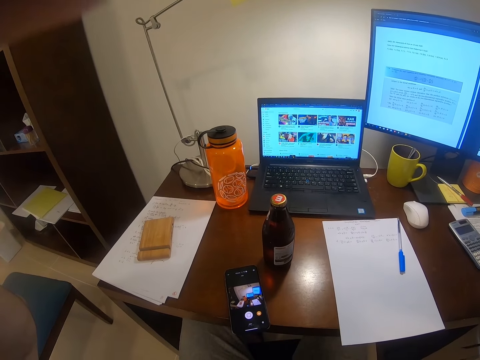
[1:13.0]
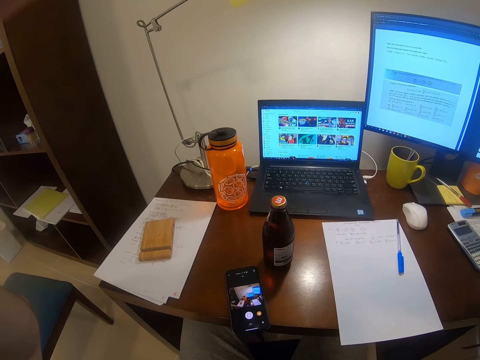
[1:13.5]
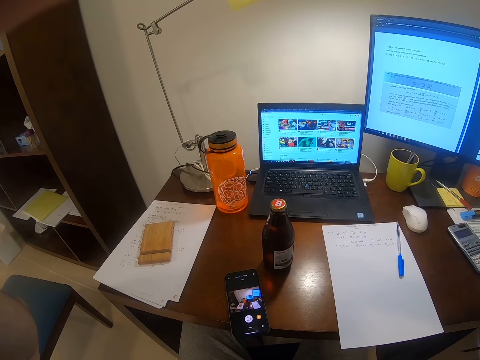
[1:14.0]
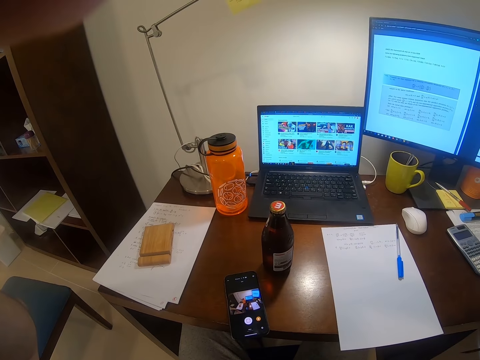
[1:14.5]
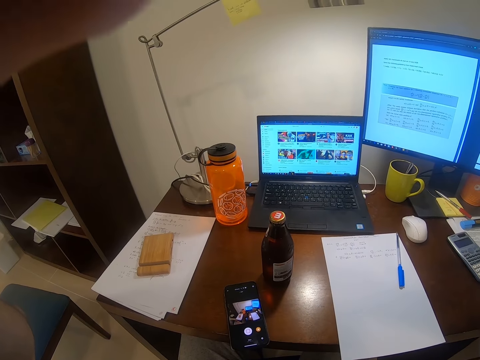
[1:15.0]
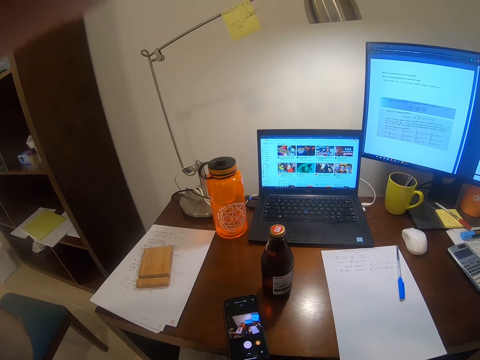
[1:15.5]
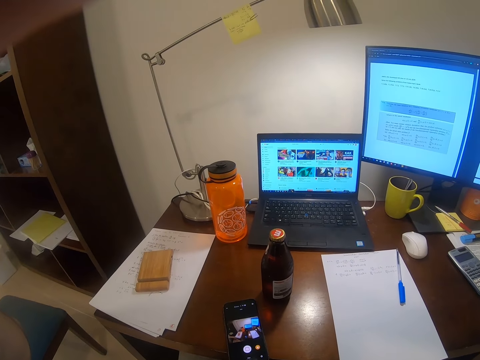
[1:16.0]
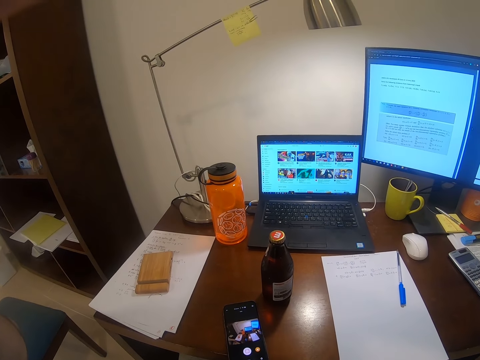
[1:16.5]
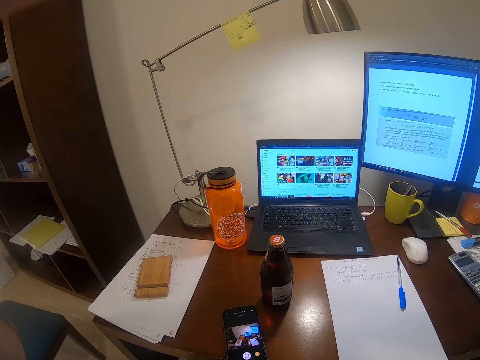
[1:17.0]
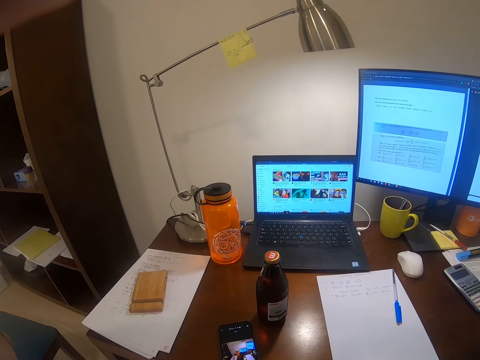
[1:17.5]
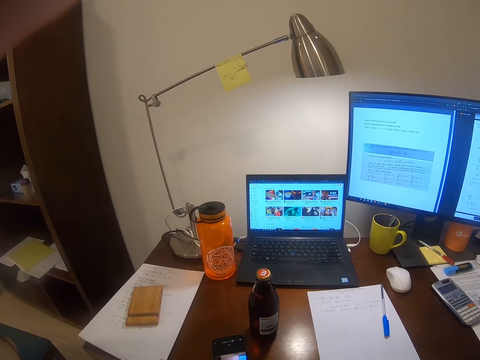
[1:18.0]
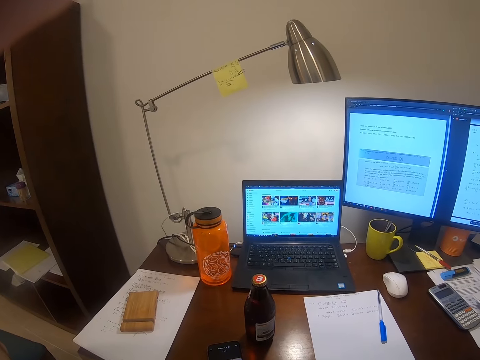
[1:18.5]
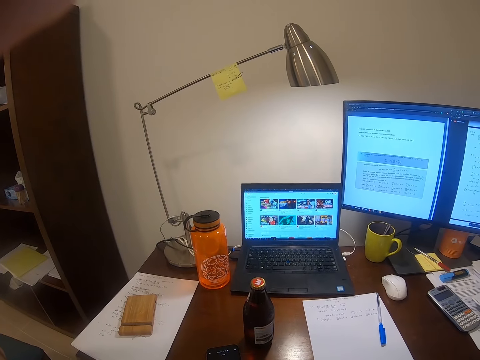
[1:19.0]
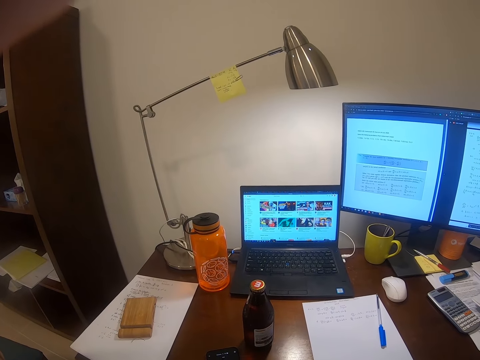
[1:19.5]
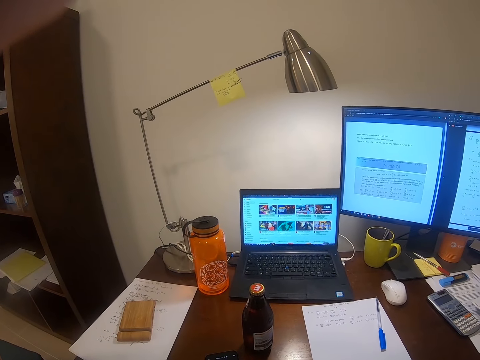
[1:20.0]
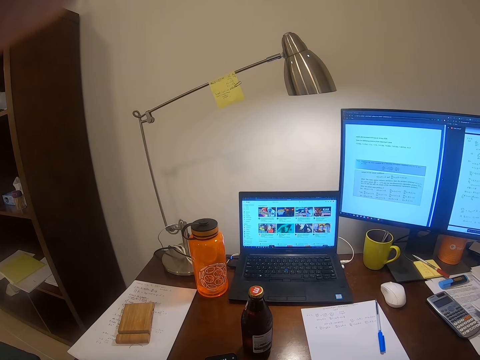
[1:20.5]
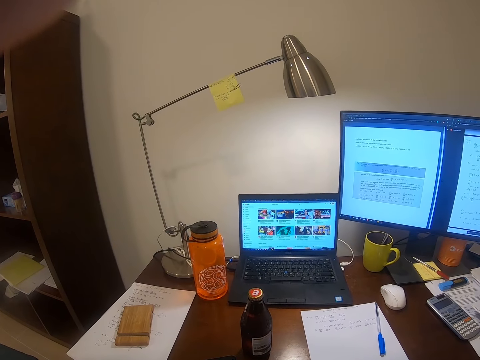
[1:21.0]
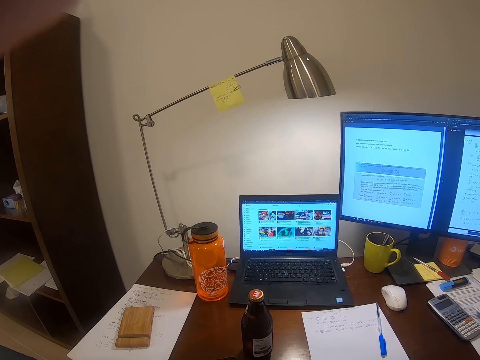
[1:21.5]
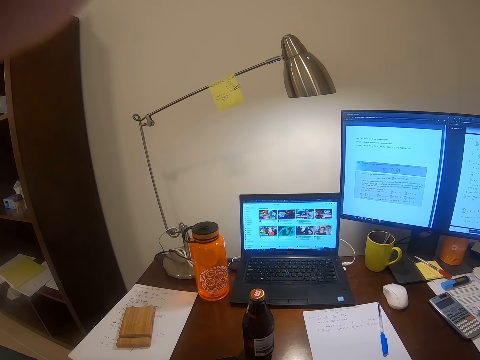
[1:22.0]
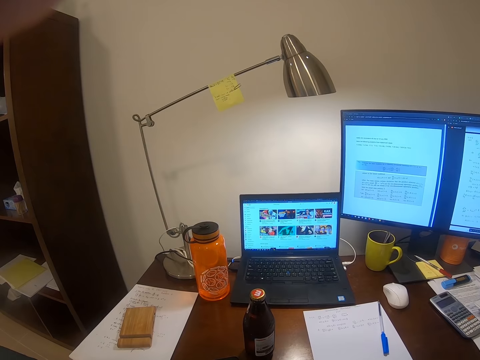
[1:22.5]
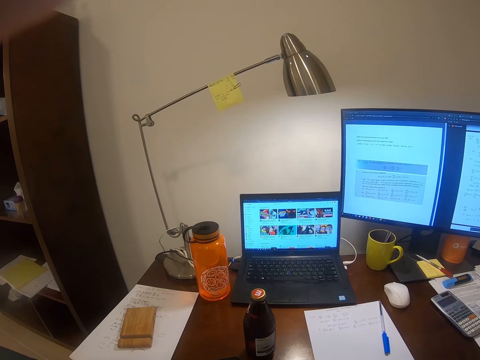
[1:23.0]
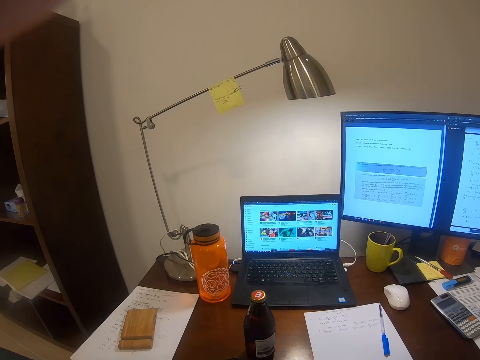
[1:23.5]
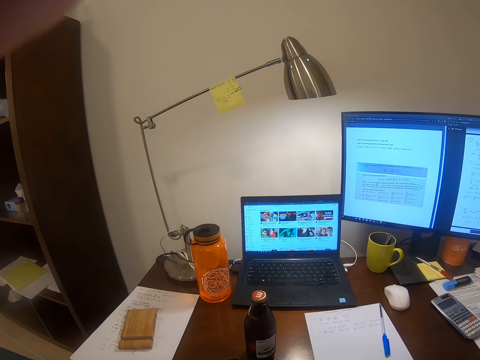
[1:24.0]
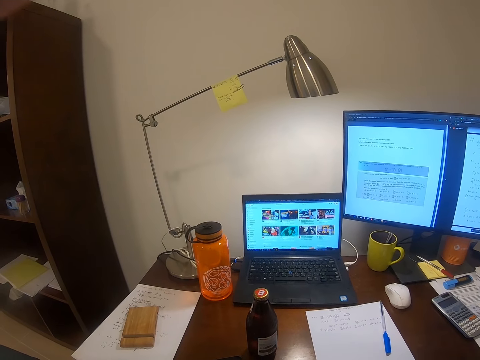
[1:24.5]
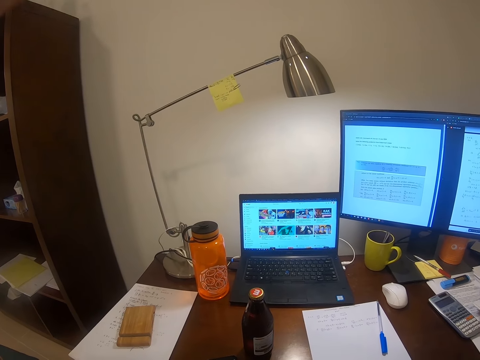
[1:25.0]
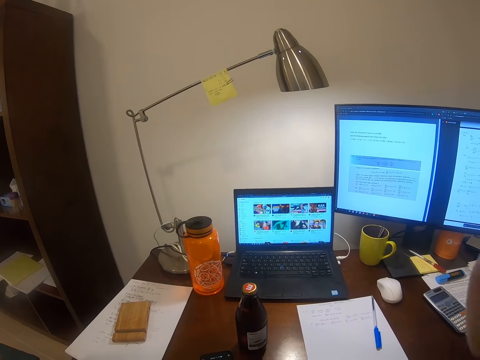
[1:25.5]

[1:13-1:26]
The camera wearer touches his face.

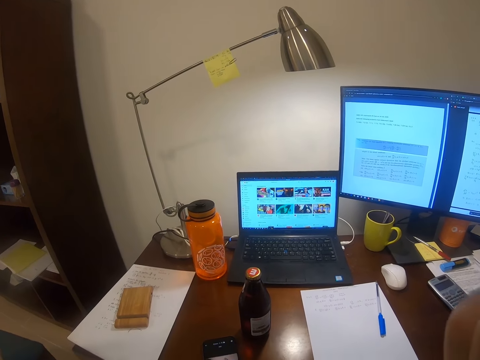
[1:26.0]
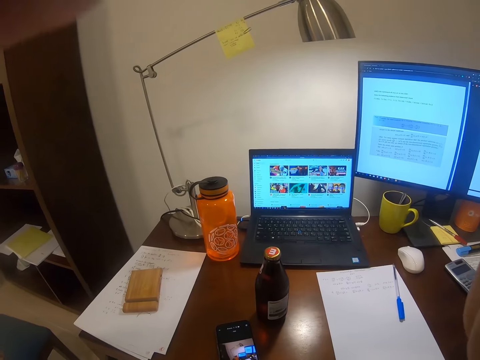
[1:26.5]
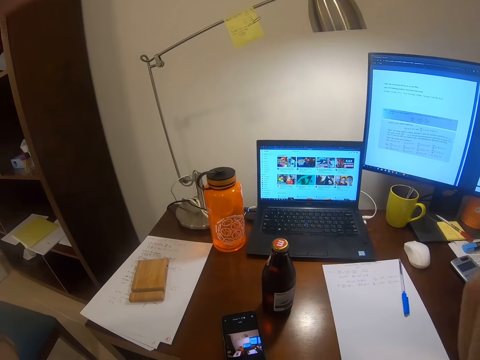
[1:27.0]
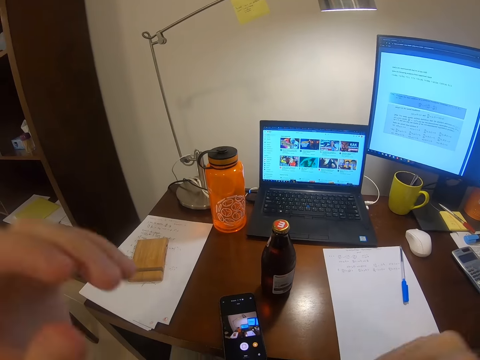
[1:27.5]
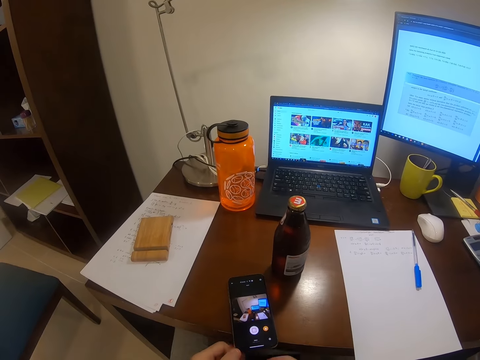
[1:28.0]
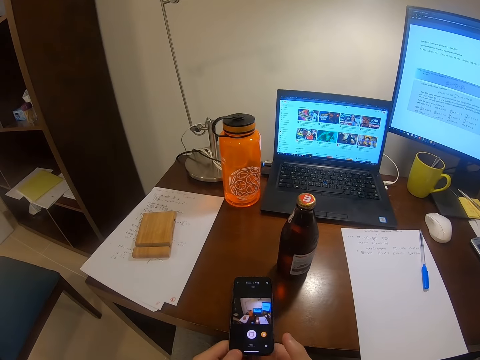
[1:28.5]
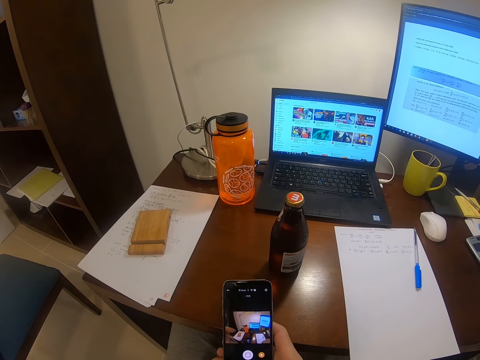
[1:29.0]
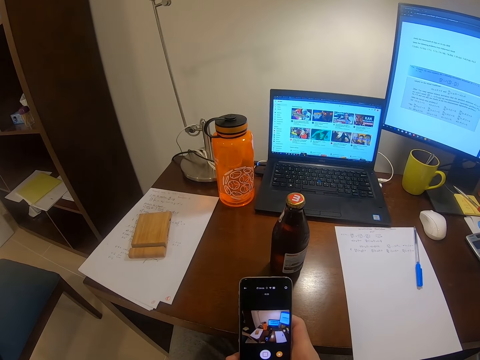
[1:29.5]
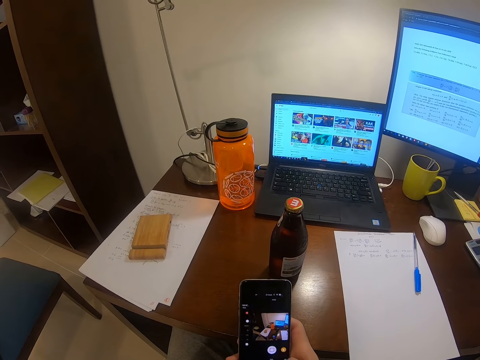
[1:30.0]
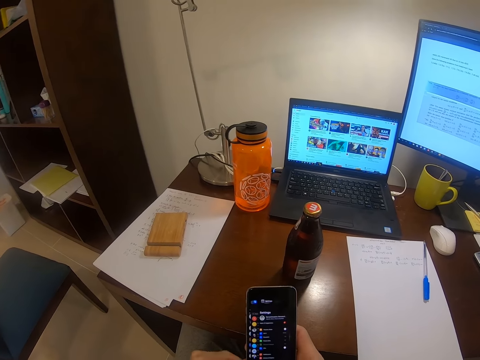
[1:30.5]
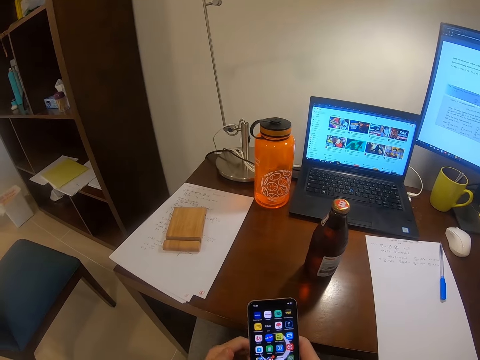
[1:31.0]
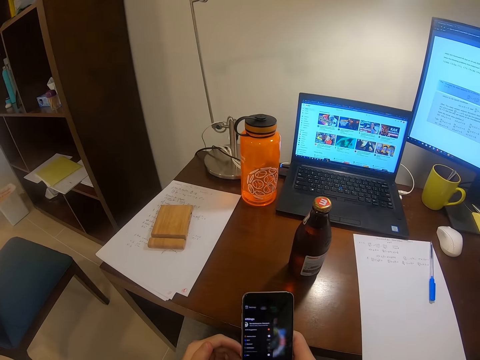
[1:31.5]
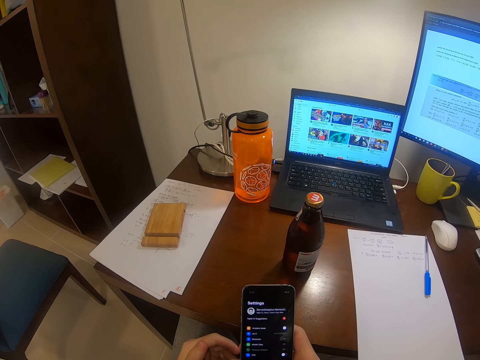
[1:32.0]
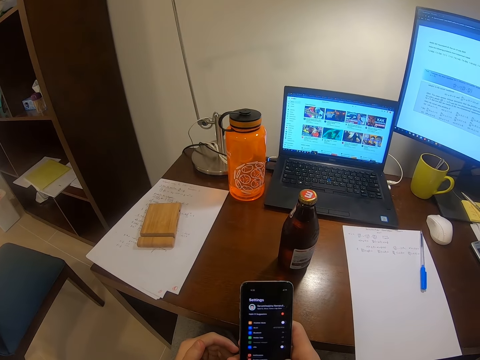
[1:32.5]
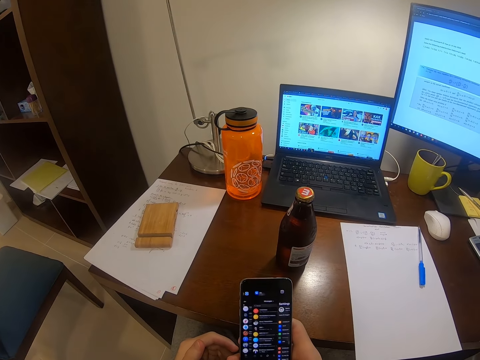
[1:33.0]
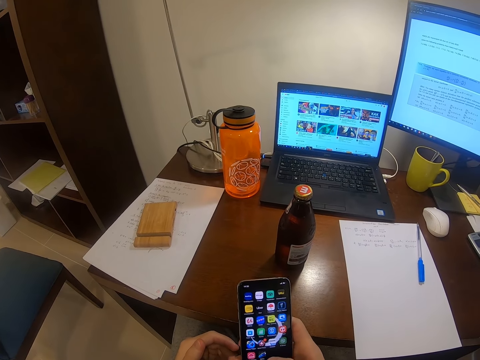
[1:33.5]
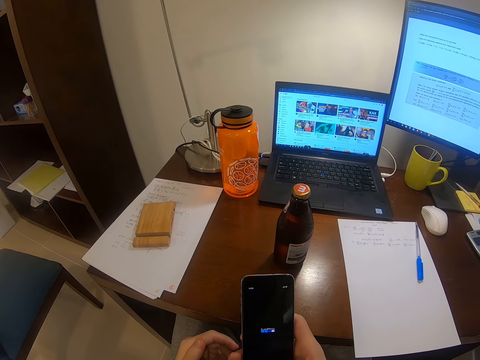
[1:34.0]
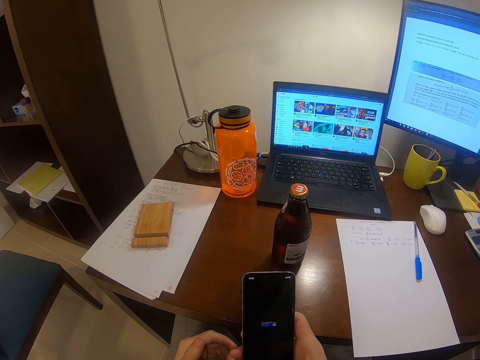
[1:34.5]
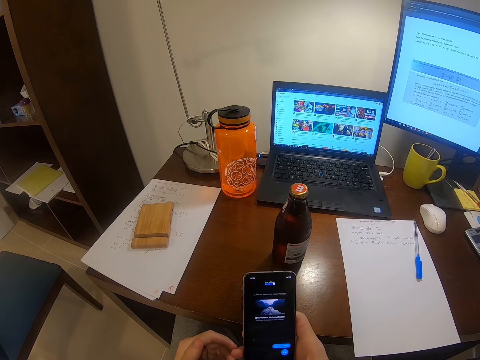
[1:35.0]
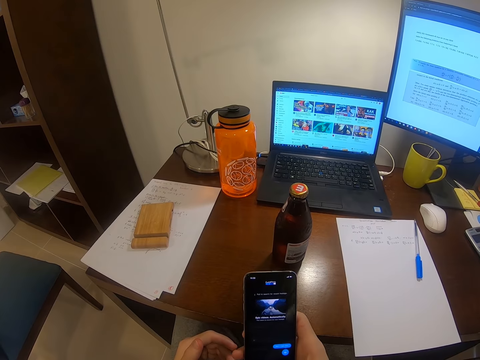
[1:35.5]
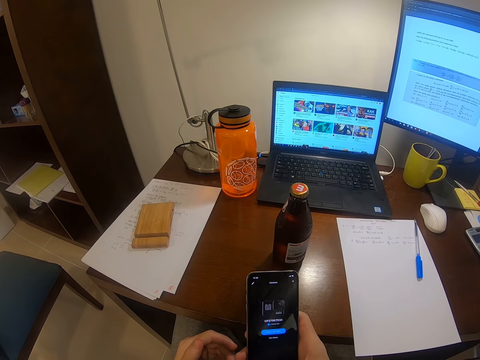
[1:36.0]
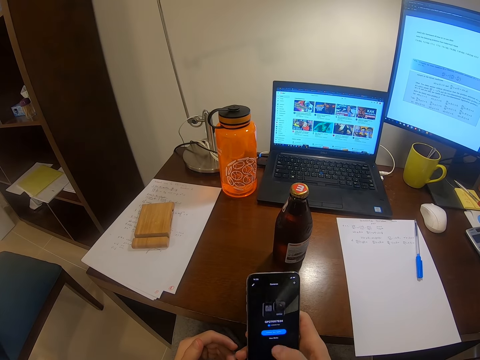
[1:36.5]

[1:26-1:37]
The camera wearer takes the phone. They scroll on the phone.

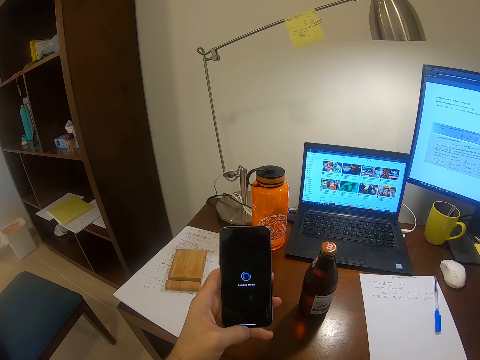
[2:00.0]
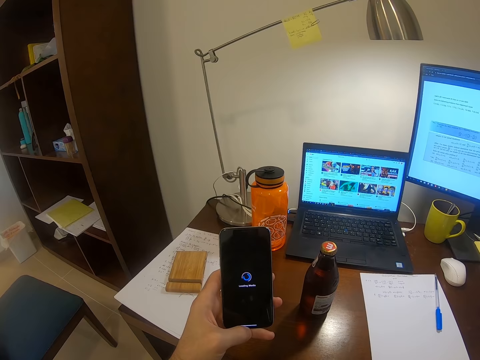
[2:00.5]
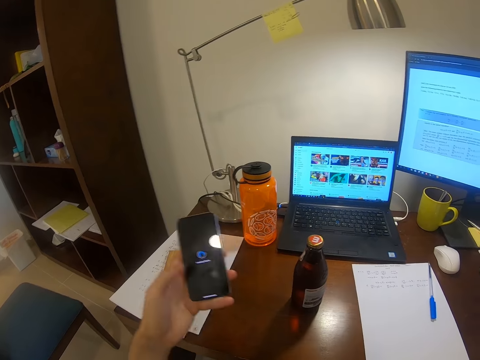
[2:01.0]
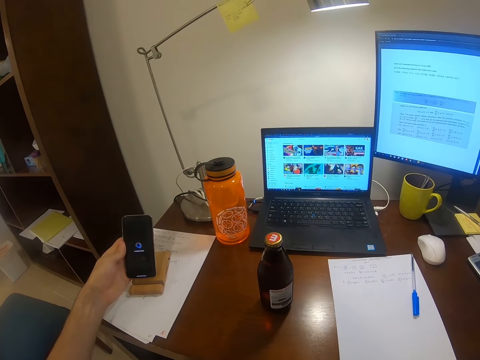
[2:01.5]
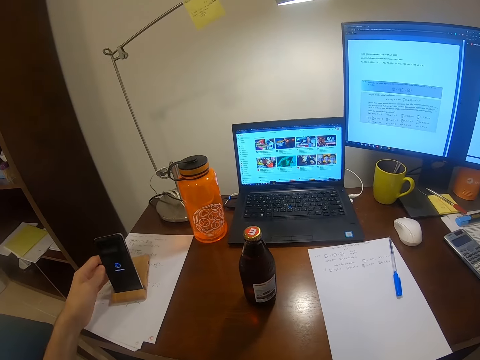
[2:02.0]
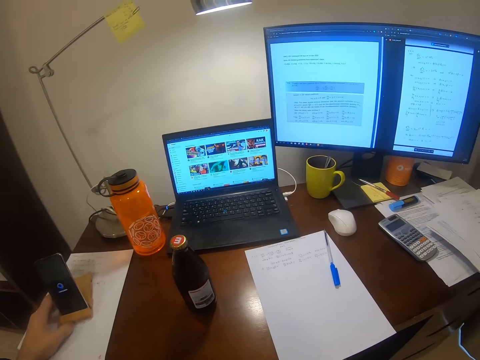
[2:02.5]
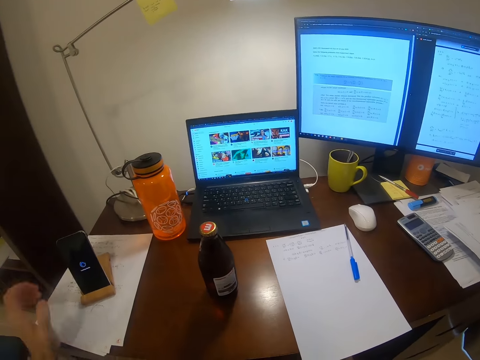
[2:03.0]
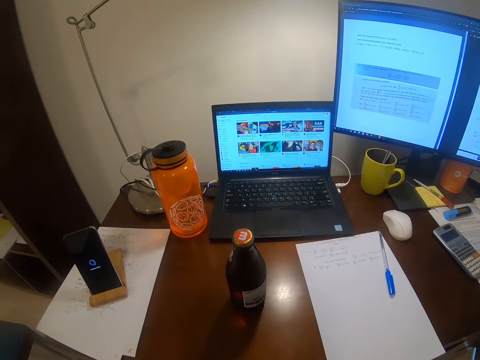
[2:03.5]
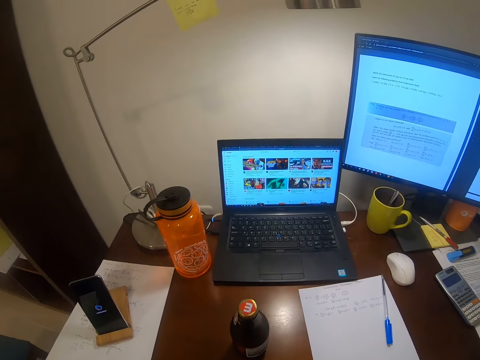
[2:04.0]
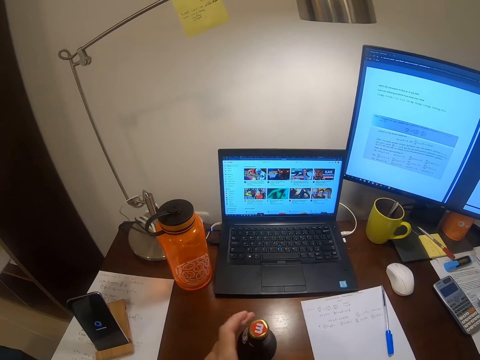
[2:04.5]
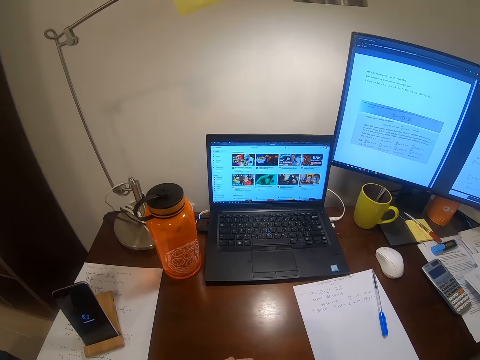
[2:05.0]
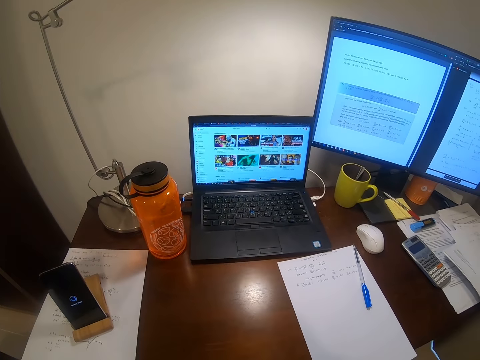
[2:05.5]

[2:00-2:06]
The camera wearer puts the phone on a phone holder on the table. They take the bottle of something from the table.
